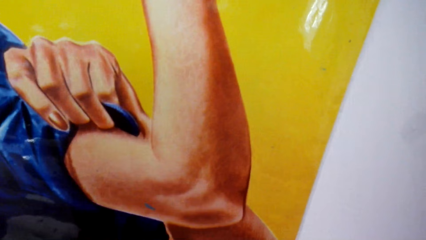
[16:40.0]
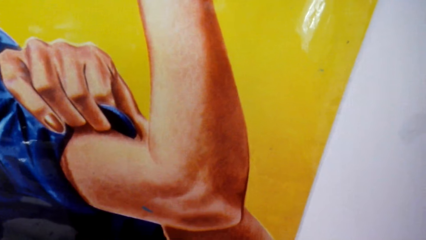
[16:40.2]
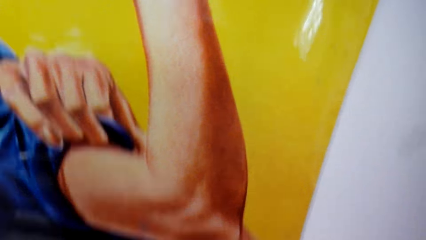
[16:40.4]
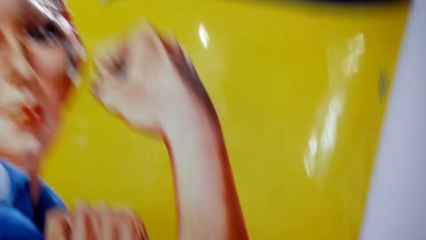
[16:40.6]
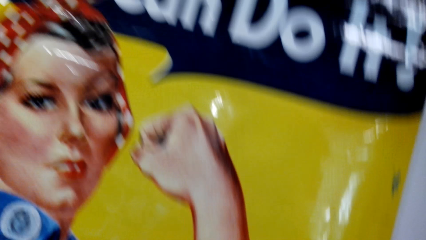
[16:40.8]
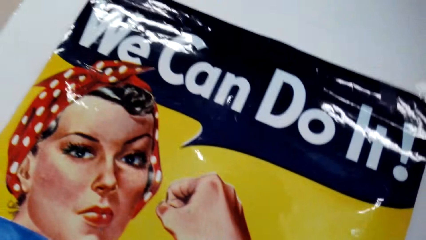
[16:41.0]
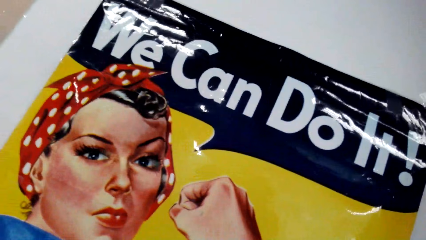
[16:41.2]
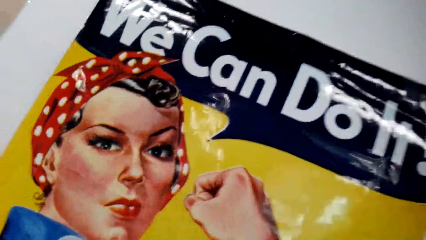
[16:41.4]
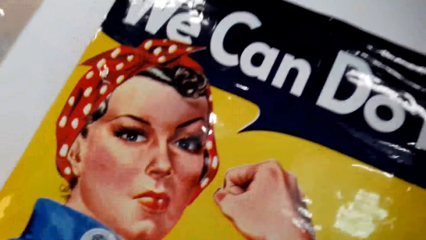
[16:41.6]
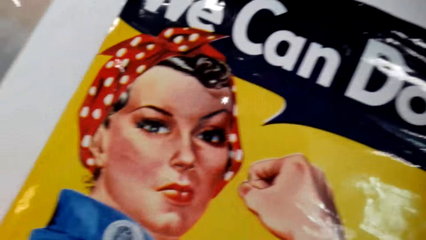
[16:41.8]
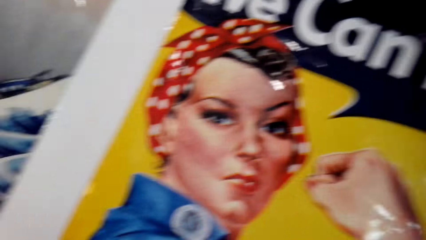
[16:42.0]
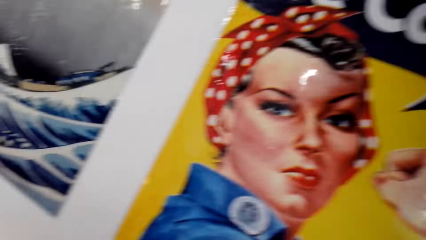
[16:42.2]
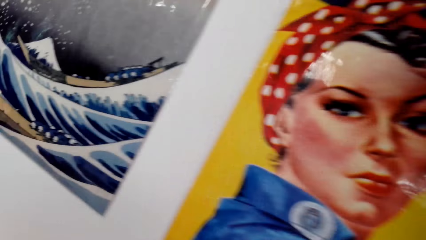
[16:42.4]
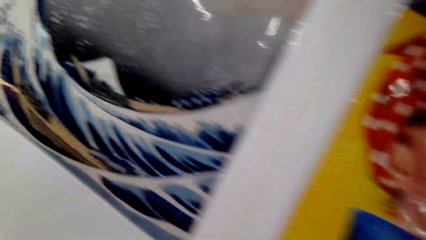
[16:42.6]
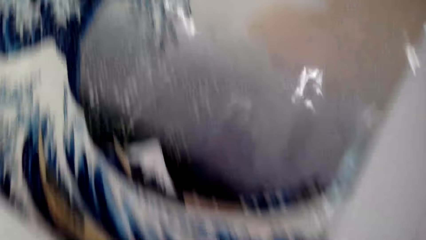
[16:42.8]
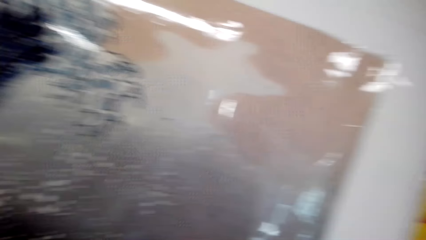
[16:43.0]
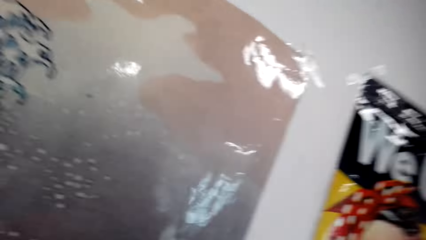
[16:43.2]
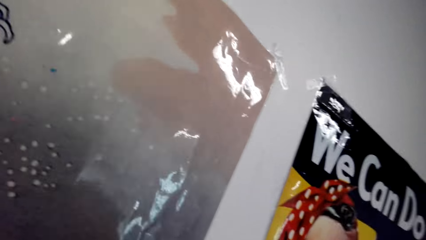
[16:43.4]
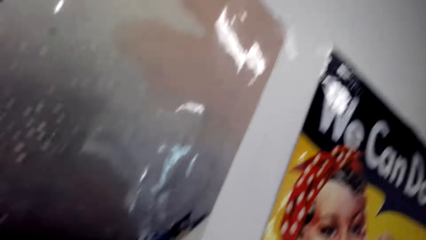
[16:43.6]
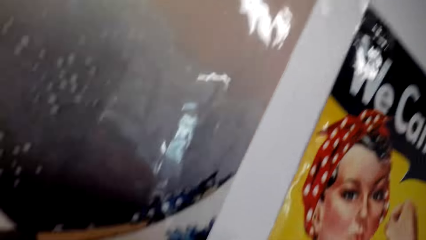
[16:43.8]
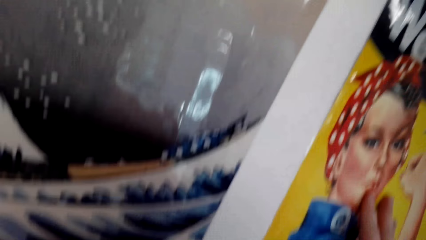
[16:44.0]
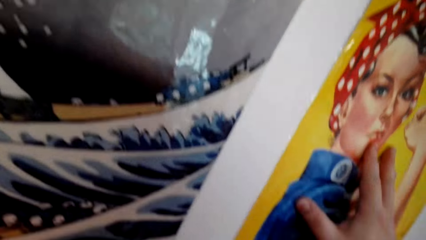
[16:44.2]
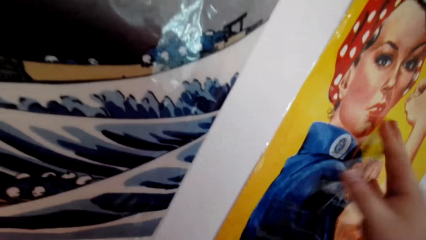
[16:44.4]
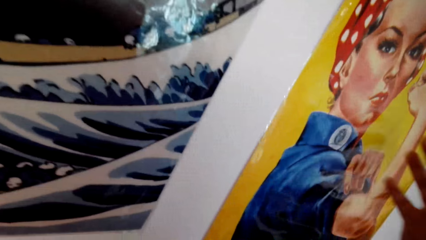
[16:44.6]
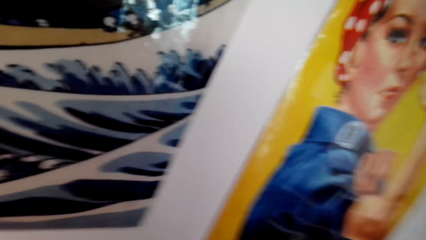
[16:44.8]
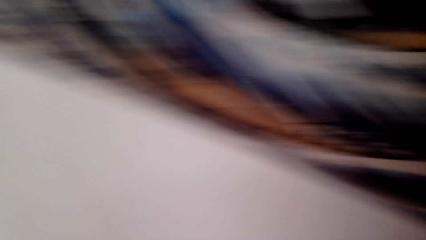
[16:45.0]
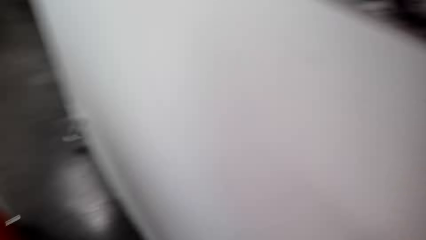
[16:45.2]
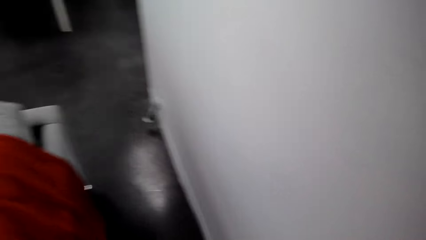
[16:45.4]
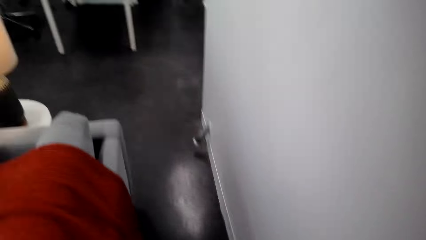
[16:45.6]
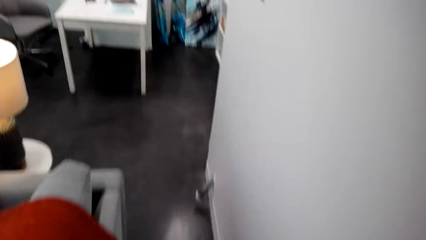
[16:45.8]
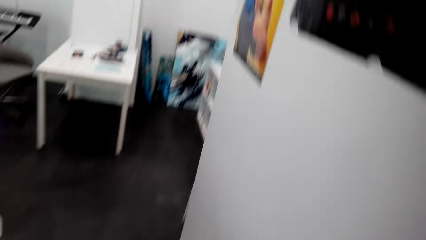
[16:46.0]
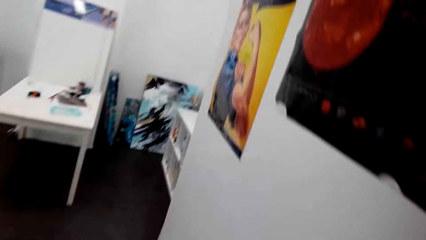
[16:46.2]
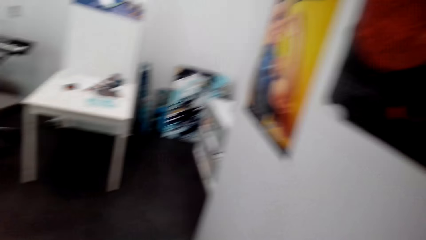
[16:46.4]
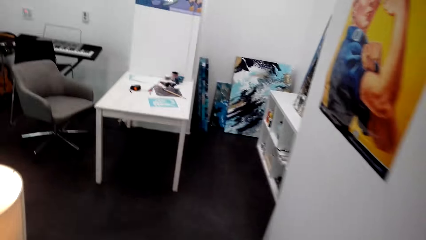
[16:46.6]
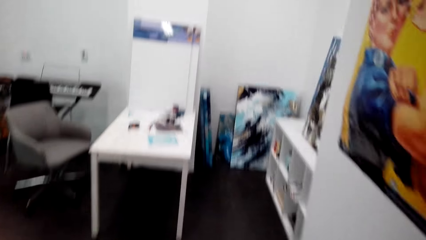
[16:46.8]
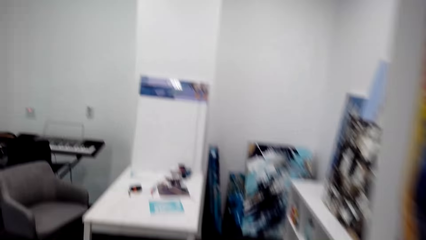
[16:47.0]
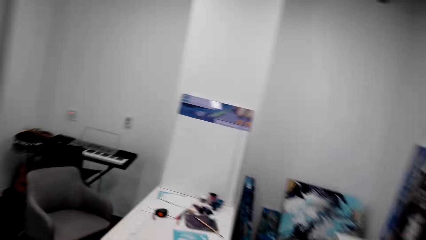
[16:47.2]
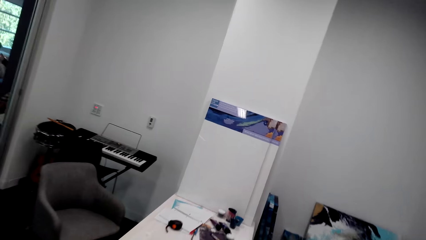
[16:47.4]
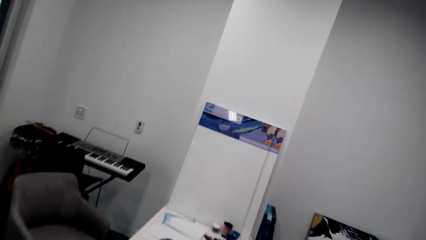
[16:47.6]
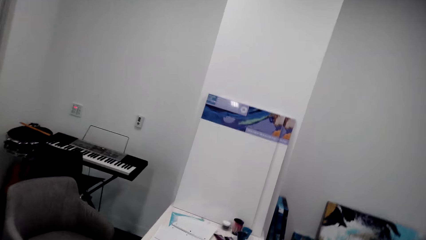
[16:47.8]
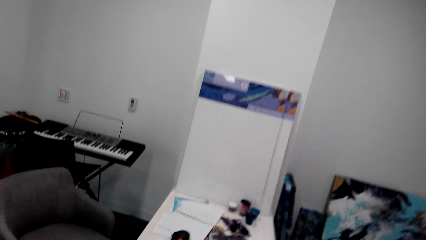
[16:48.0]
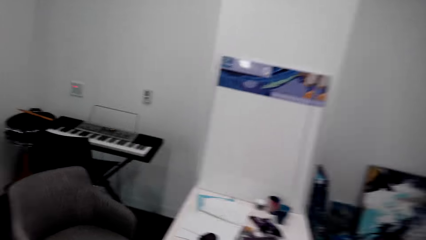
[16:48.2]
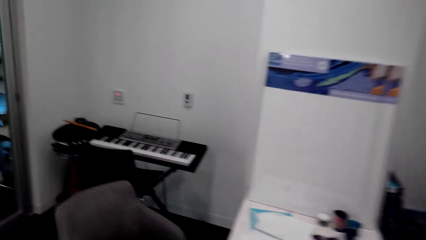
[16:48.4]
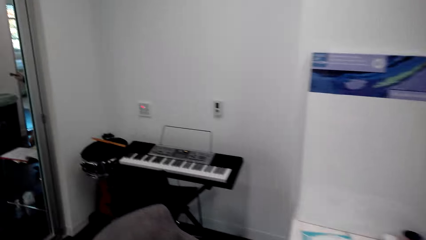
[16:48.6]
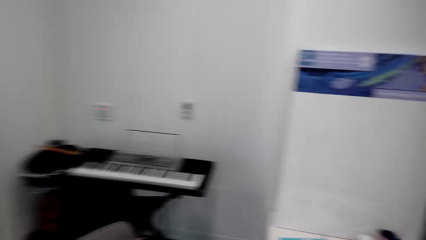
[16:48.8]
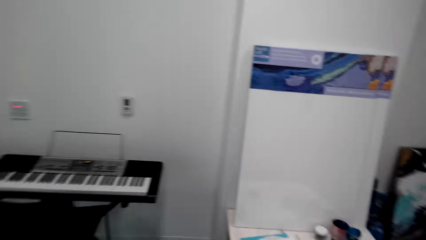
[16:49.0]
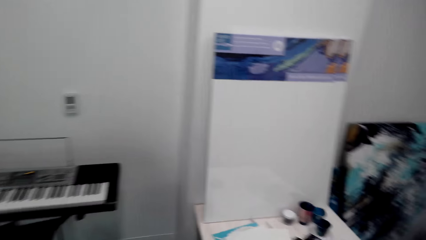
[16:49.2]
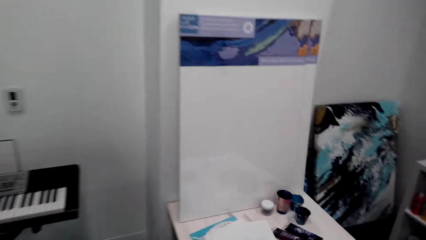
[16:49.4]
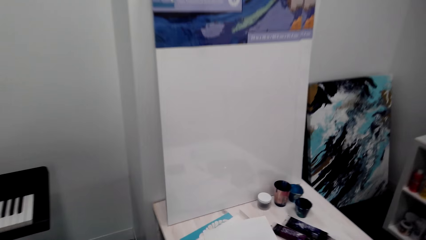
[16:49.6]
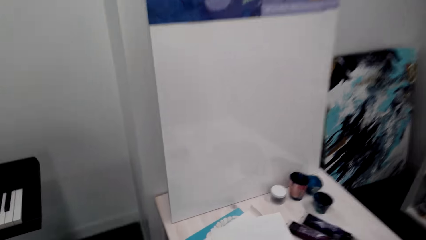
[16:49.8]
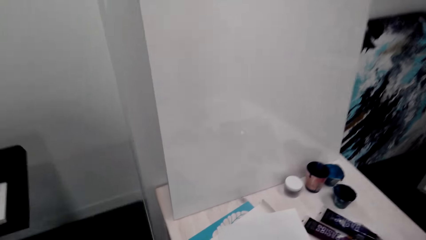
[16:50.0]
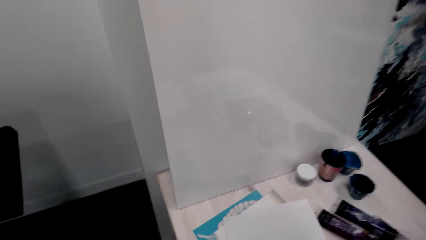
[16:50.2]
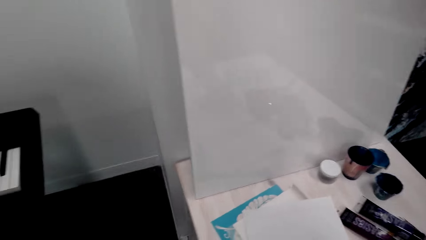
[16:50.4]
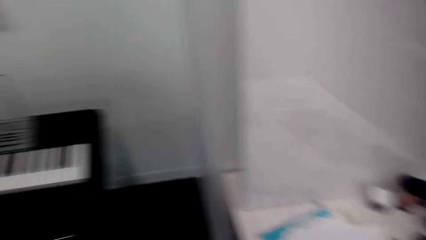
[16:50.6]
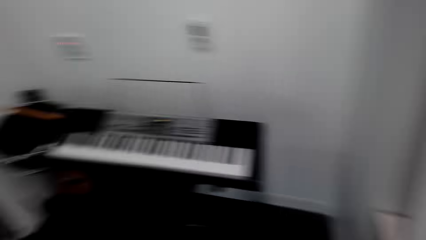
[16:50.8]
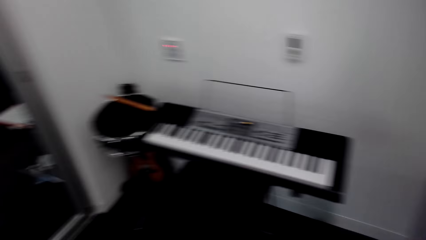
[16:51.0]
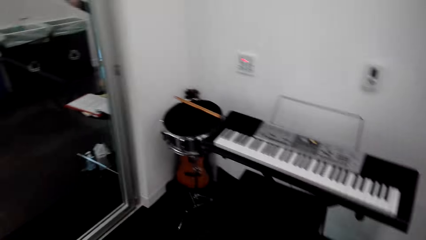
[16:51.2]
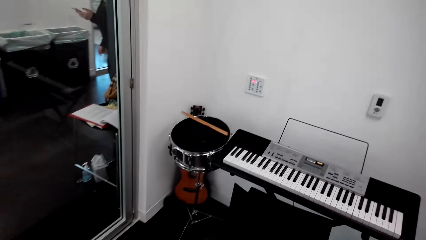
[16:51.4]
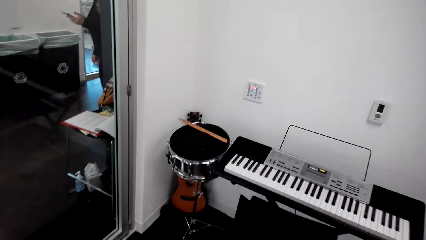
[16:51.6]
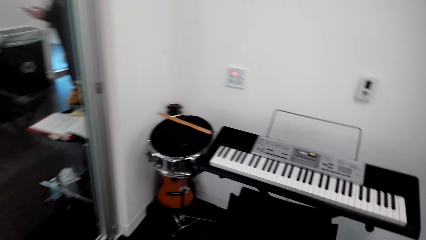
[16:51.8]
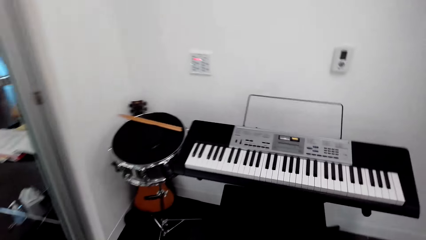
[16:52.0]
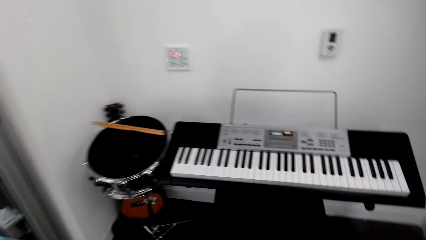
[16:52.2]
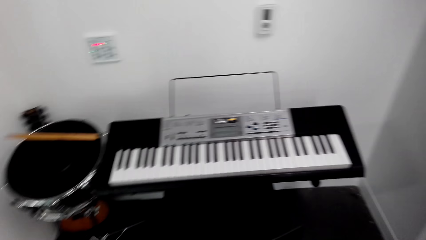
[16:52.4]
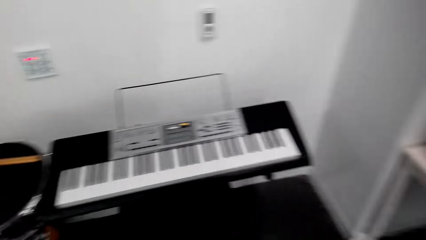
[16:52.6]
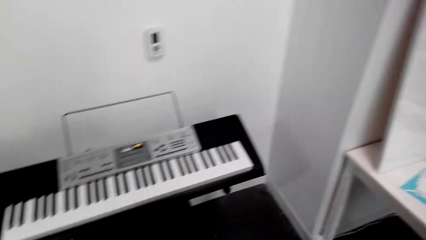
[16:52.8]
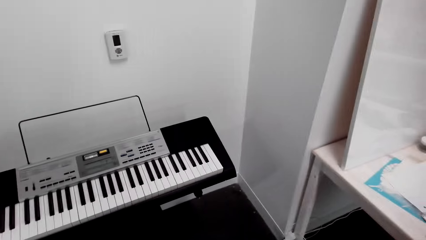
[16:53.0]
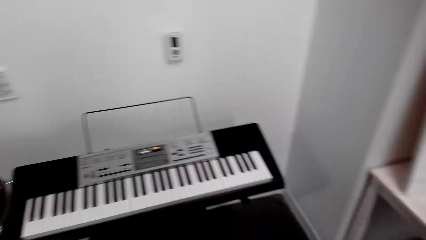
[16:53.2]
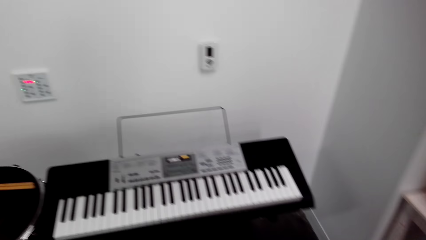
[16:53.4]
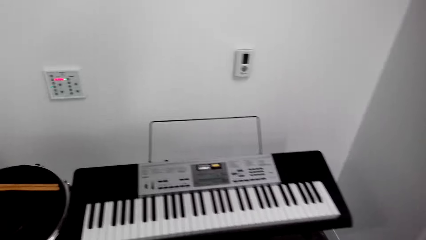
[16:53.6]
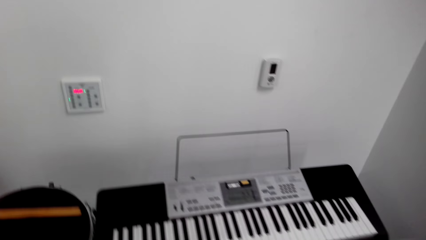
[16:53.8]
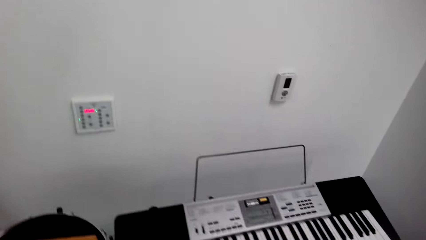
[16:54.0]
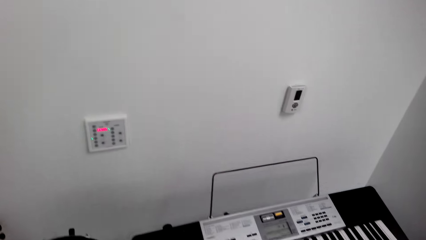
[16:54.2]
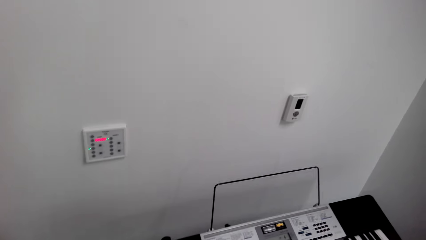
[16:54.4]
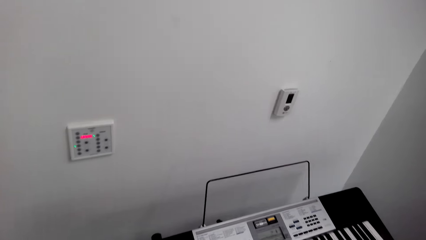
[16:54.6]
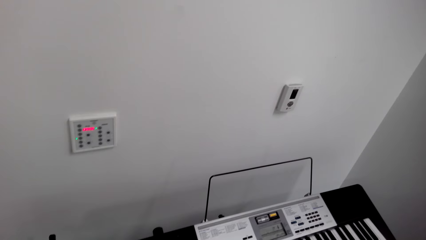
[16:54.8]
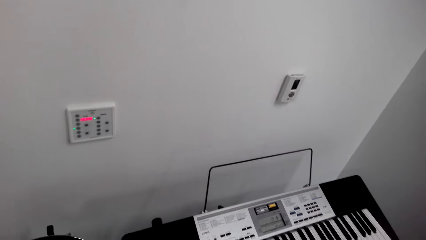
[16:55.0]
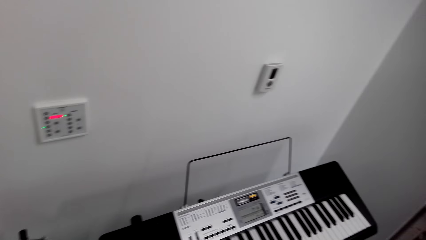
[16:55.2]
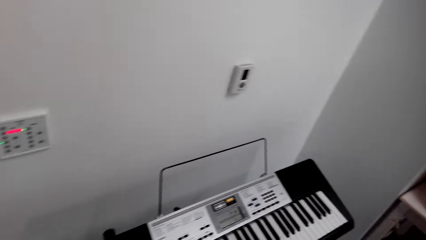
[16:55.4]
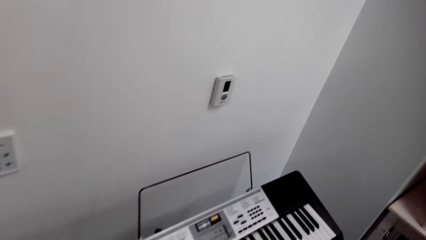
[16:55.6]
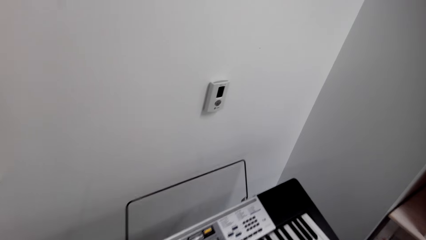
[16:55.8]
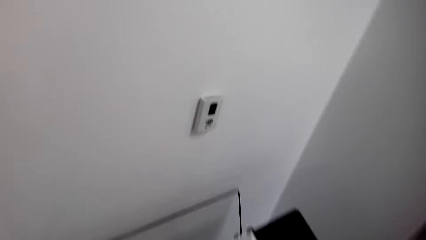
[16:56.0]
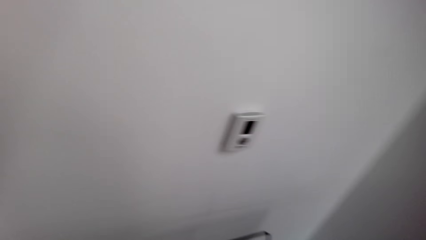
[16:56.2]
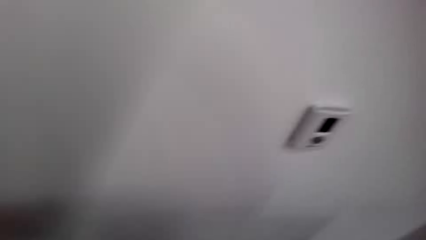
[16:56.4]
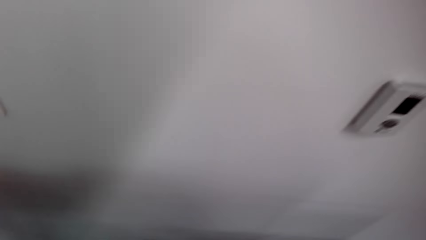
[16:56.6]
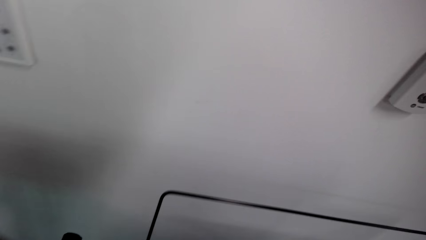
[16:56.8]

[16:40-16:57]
The camera wearer fixes the wall art paper. They look around. They touch the wall art paper. They turn. They walk around. They walk around again. They walk near a piano.
